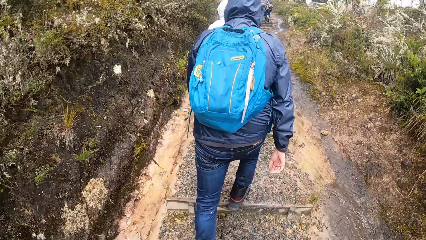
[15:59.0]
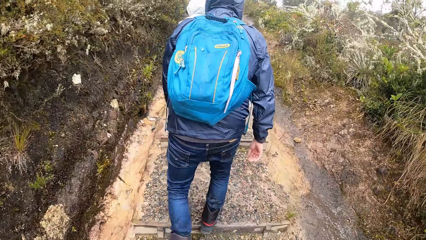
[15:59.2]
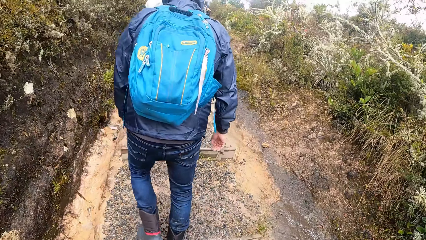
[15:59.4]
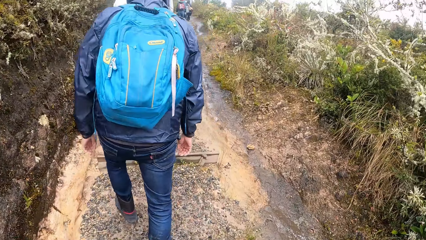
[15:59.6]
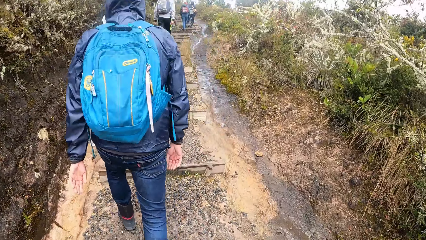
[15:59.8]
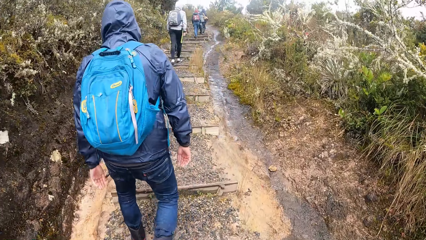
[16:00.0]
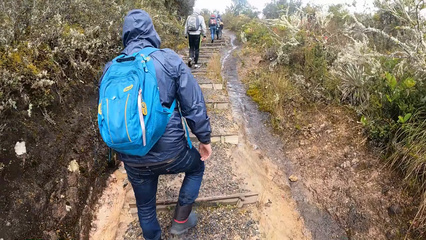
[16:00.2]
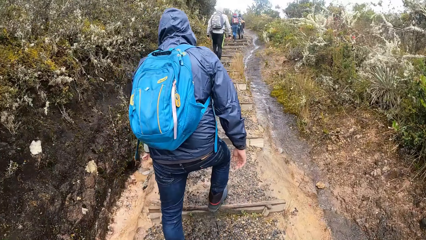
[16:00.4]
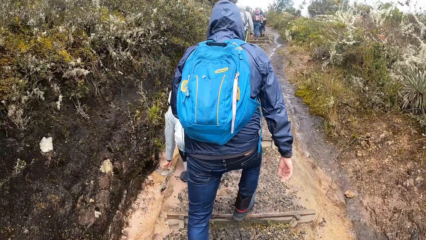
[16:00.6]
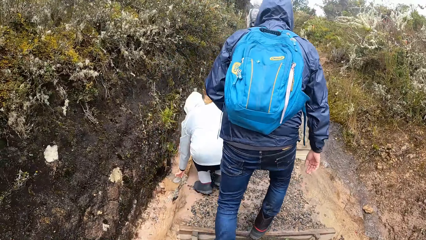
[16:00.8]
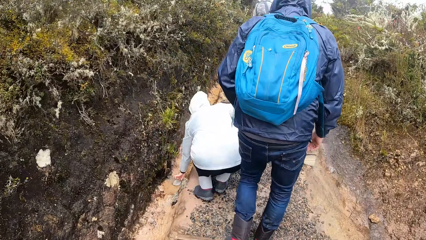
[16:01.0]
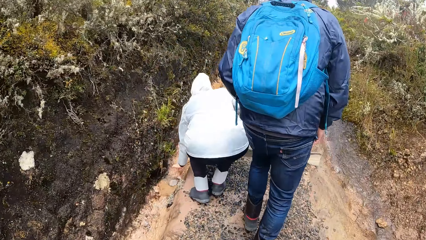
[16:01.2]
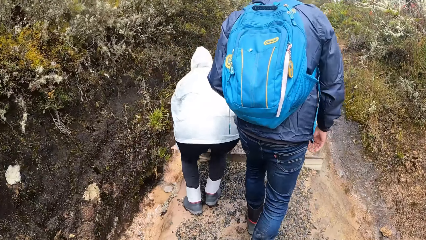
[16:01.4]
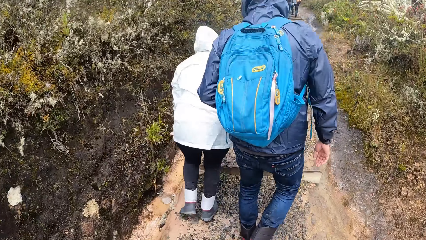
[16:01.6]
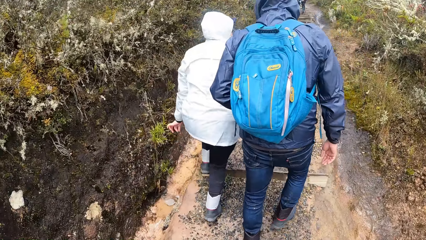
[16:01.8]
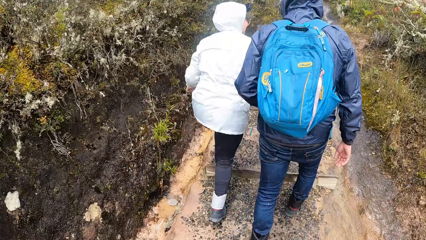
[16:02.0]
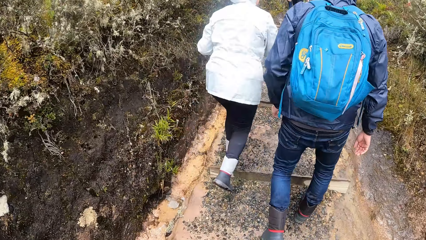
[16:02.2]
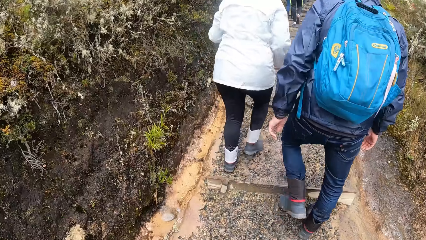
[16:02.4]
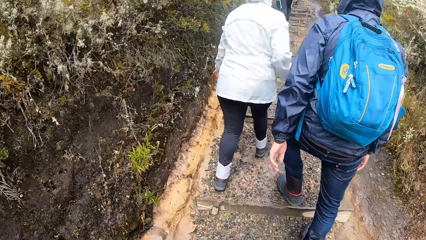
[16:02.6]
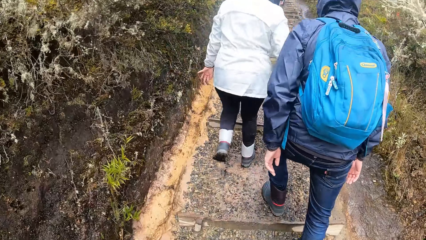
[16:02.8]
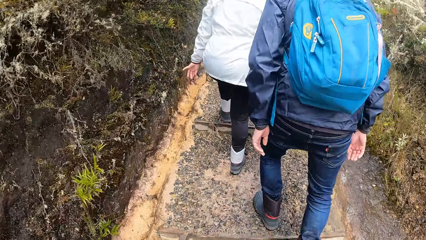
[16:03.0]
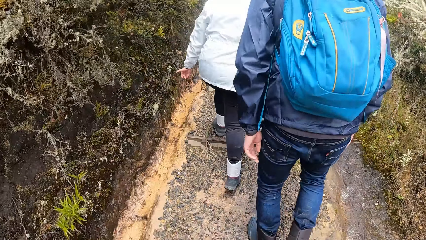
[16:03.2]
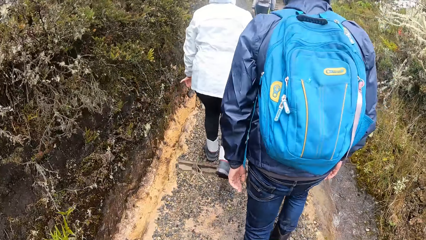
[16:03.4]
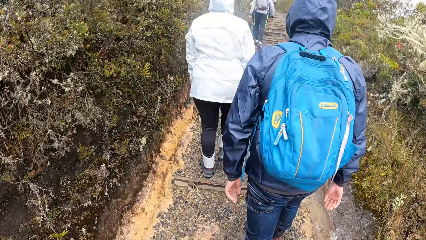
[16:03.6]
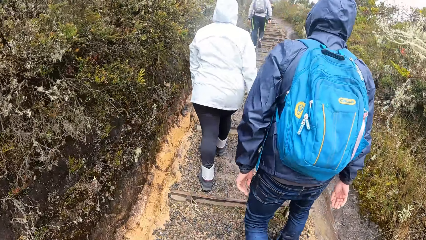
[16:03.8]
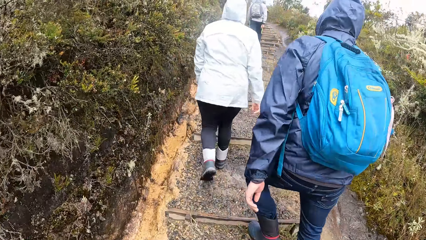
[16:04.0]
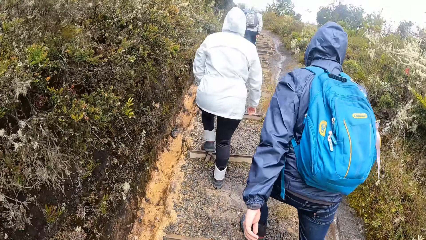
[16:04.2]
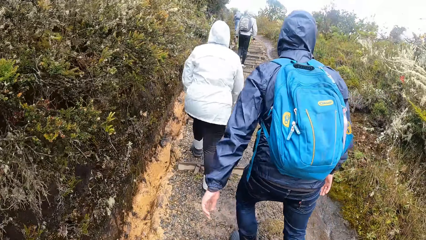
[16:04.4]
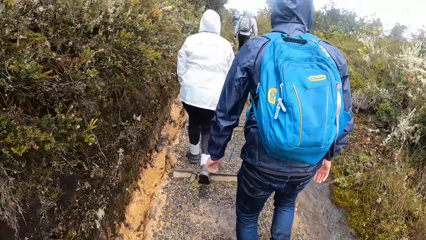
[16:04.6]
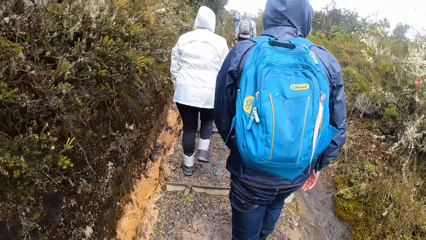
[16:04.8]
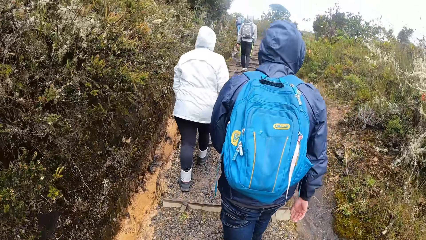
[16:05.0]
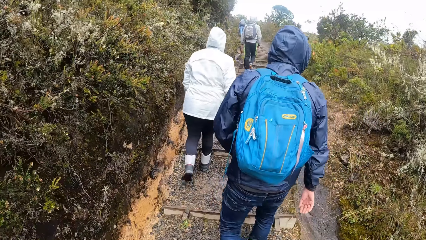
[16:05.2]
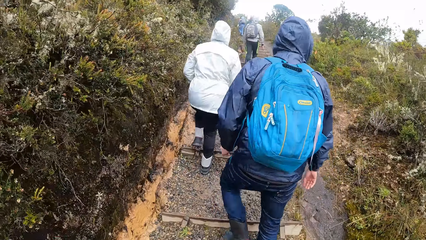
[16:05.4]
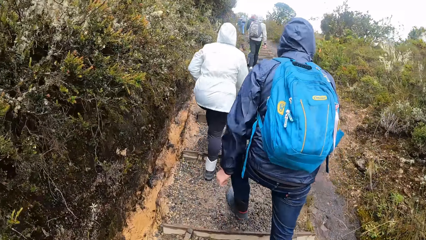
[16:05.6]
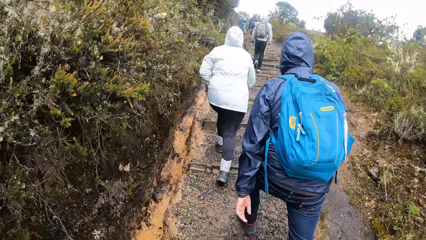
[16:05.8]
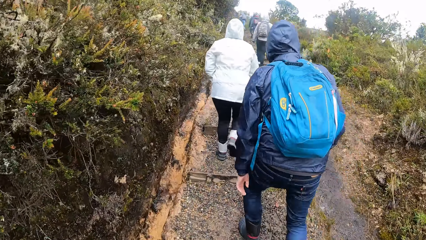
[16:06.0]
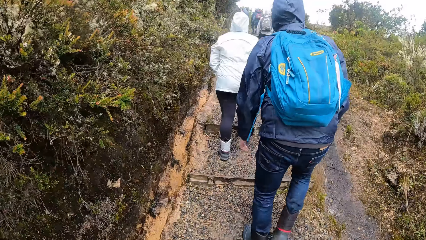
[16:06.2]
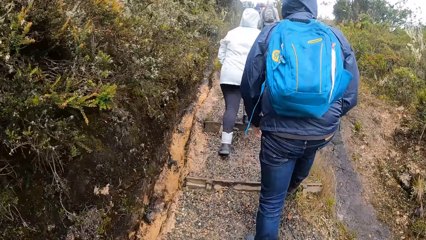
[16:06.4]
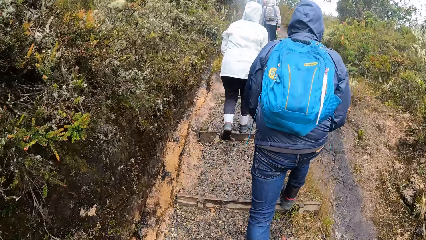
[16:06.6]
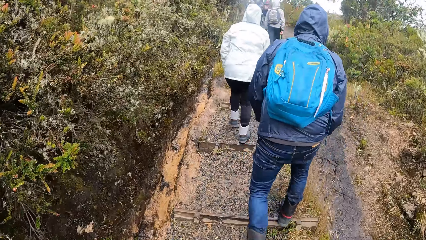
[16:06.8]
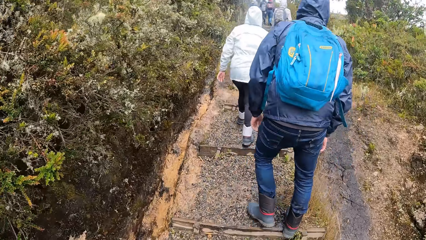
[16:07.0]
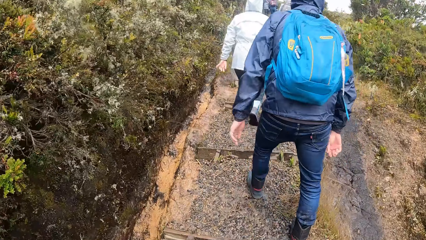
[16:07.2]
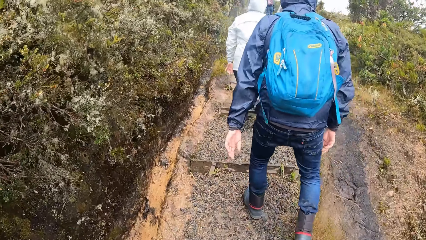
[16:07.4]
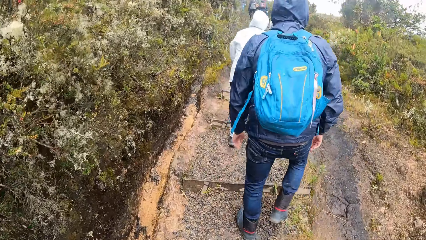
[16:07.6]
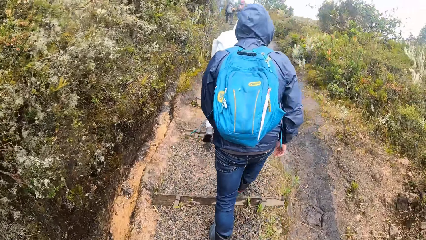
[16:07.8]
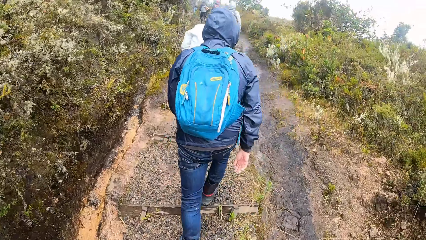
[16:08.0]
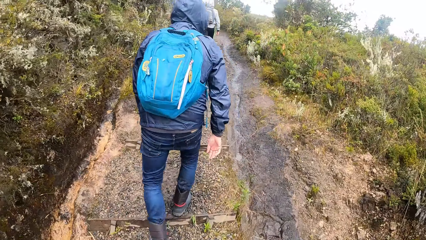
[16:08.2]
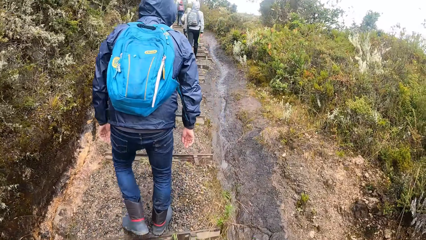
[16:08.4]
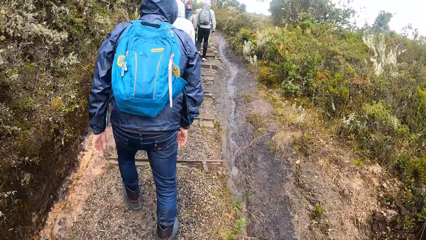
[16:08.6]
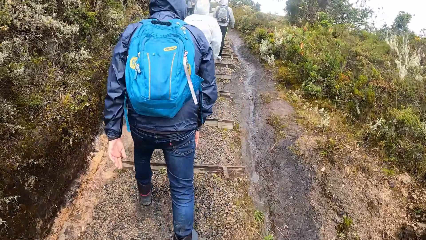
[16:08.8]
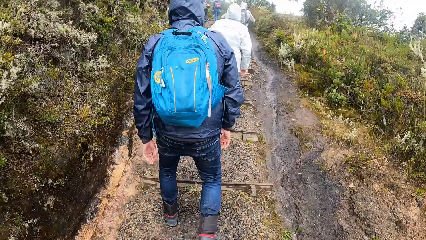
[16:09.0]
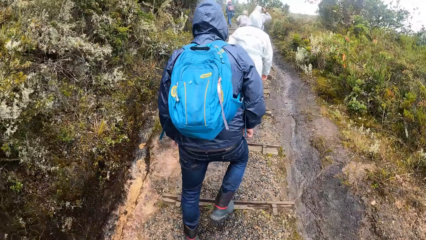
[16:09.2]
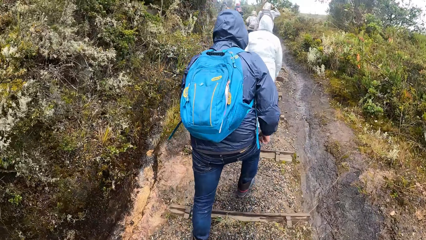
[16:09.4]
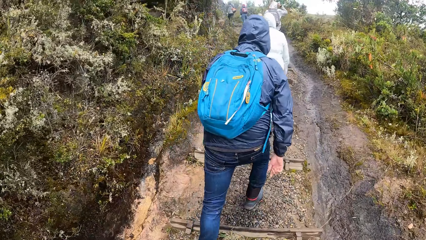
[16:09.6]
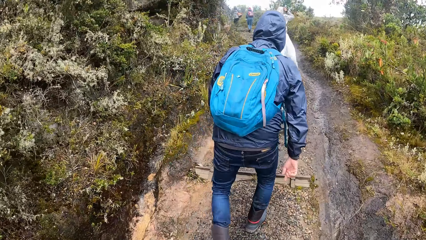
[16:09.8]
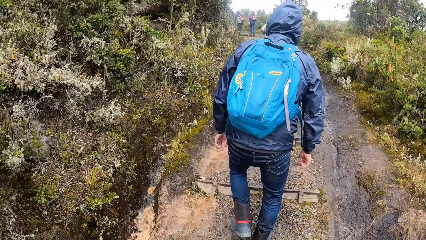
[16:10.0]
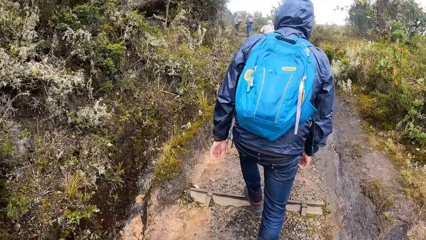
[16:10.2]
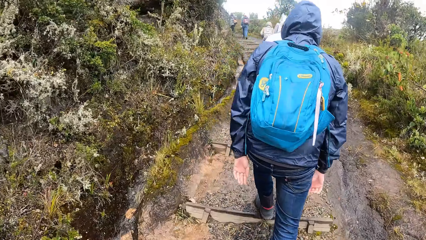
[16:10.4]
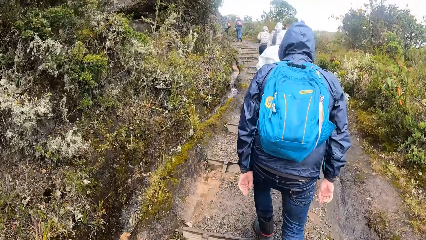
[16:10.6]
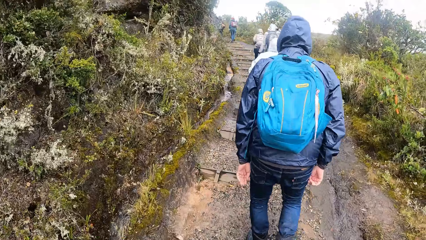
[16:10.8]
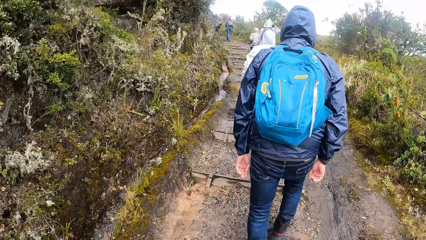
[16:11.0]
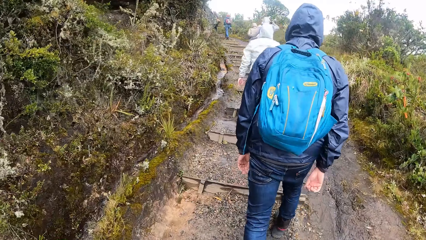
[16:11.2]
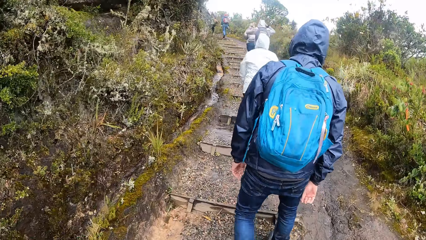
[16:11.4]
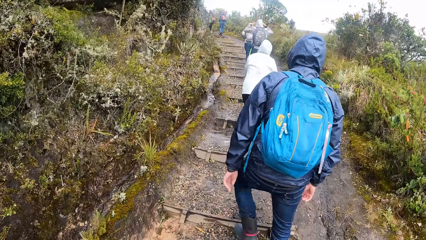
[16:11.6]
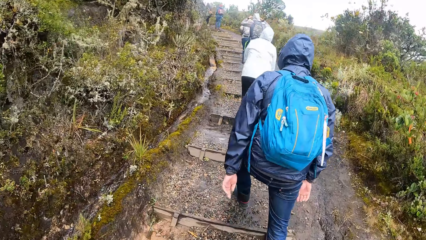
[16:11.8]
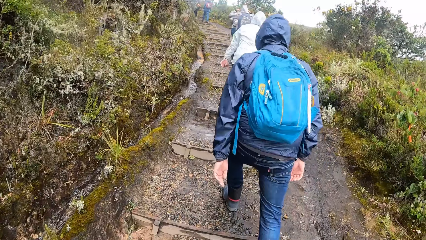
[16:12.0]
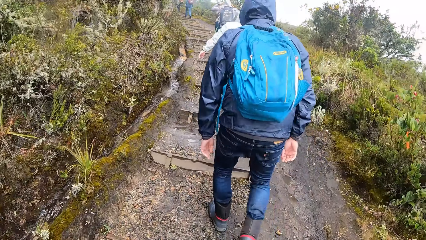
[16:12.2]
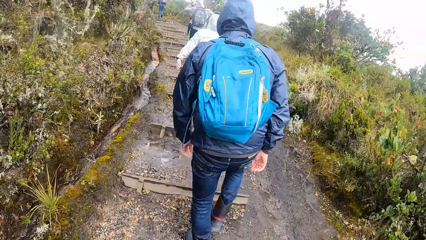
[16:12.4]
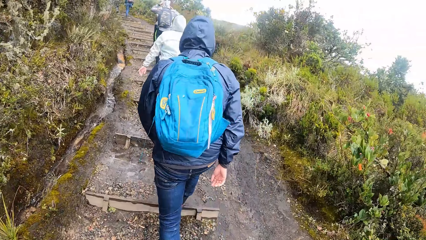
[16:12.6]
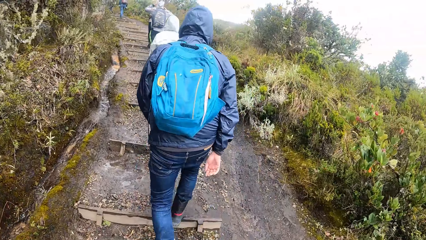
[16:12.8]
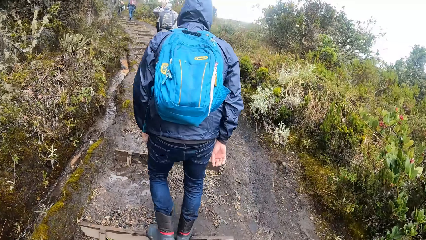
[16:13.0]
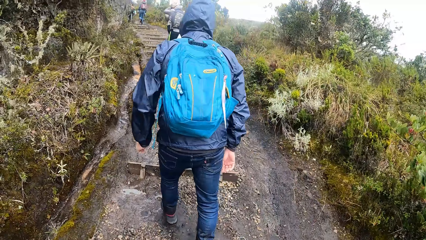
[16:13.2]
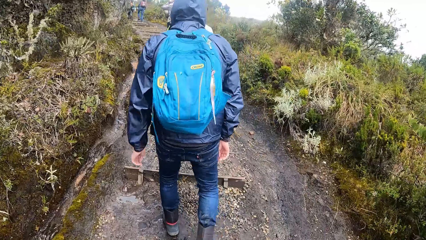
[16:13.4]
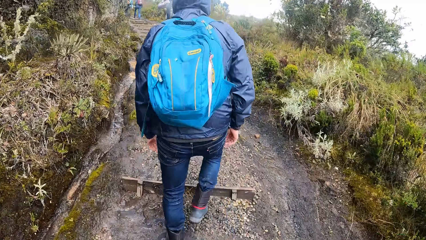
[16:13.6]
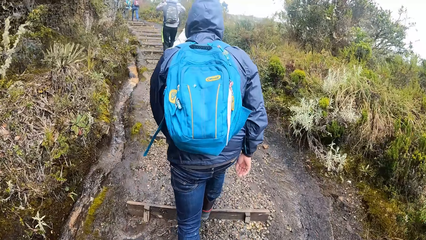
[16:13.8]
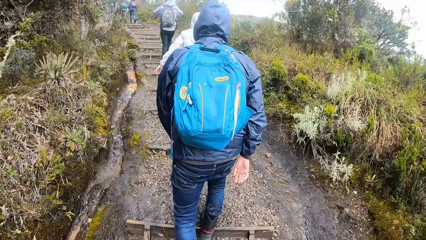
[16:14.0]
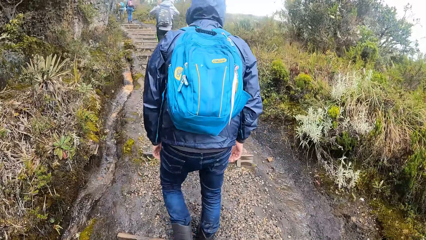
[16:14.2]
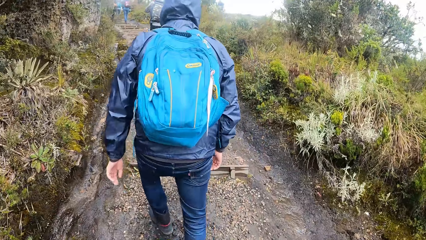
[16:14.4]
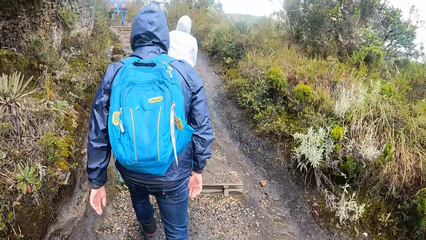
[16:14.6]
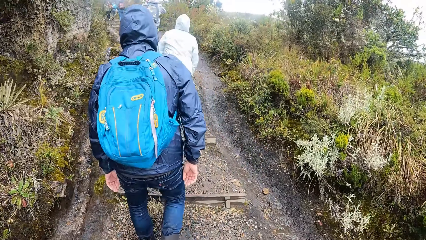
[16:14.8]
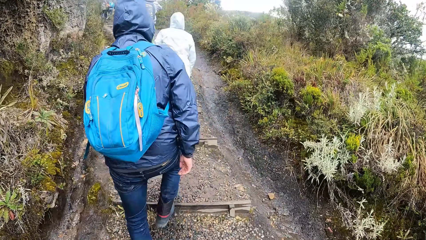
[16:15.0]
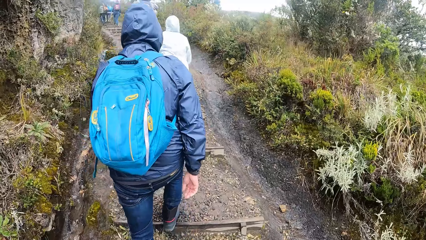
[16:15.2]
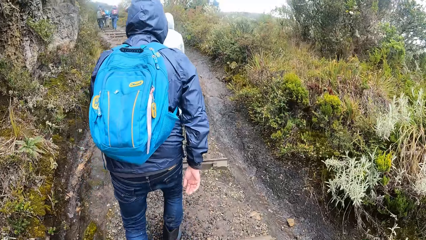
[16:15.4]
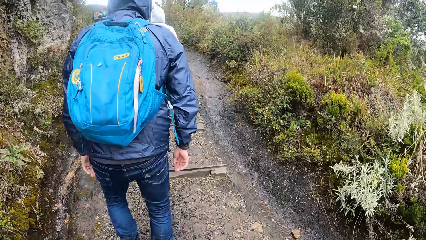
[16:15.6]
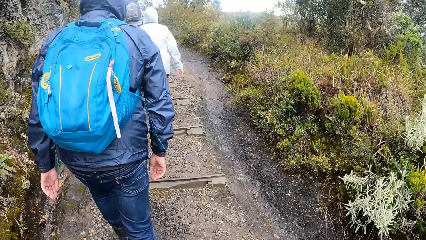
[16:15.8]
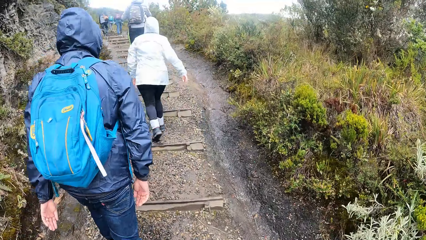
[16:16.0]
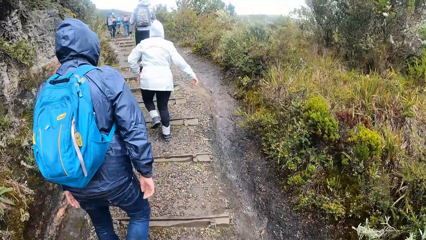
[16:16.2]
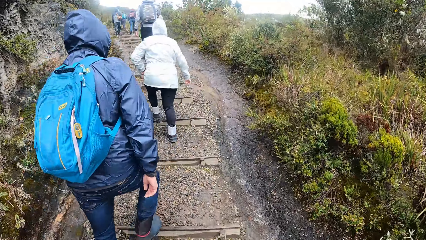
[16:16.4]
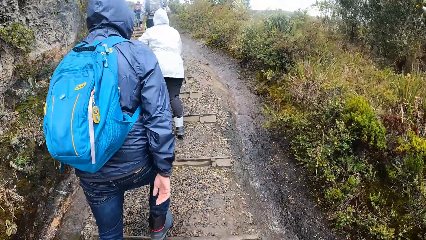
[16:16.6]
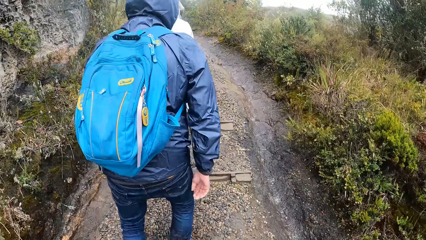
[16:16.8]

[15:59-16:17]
The woman touches a stone on the ground with her left hand. The man adjusts his camera on his head with his right hand. He adjusts his camera on his head with both hands.
